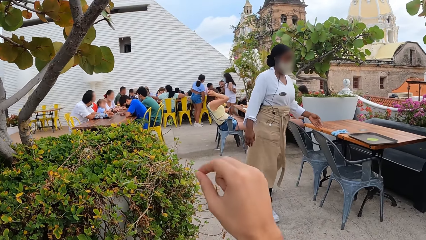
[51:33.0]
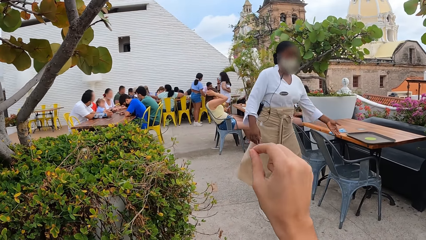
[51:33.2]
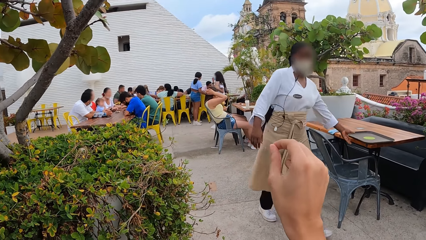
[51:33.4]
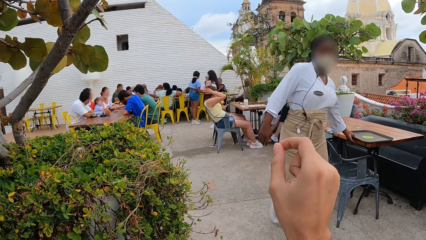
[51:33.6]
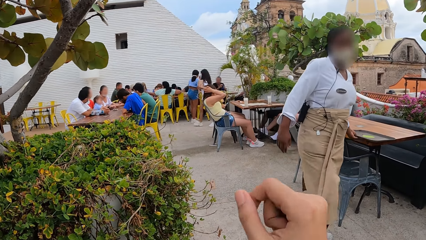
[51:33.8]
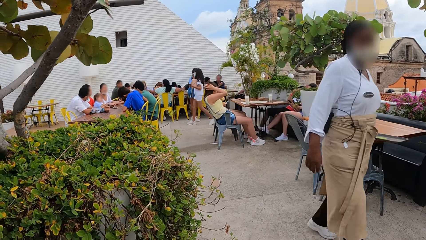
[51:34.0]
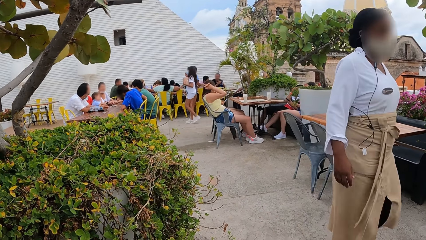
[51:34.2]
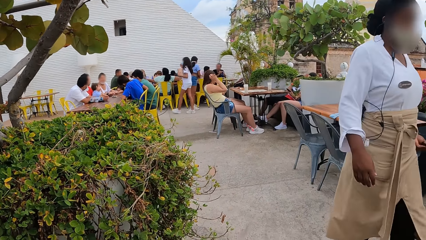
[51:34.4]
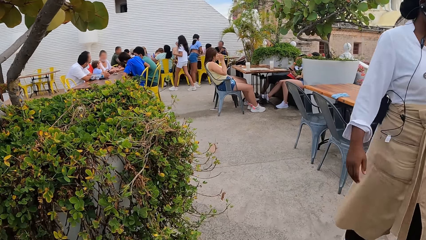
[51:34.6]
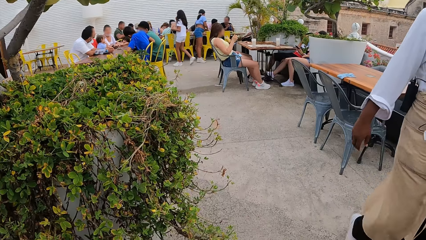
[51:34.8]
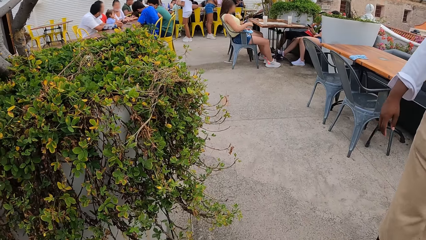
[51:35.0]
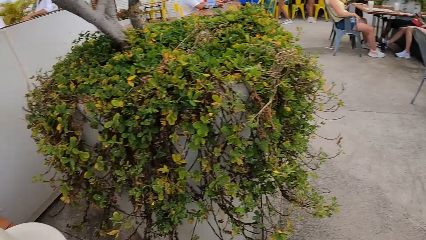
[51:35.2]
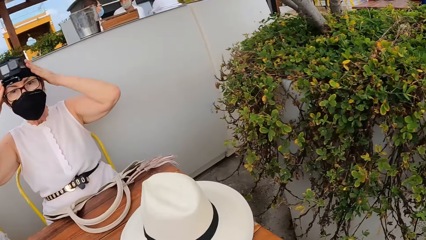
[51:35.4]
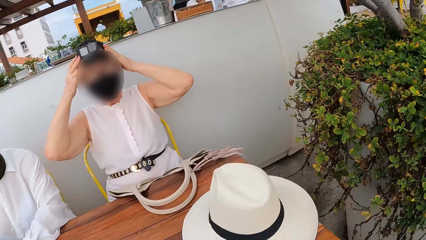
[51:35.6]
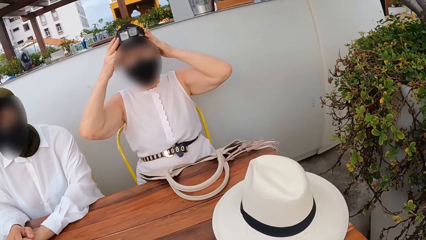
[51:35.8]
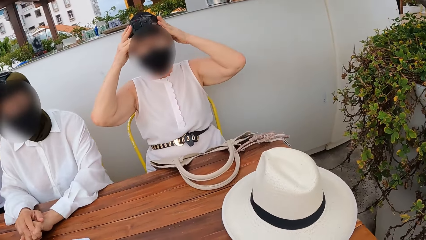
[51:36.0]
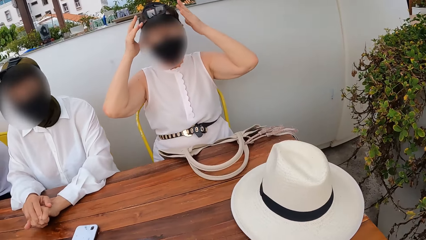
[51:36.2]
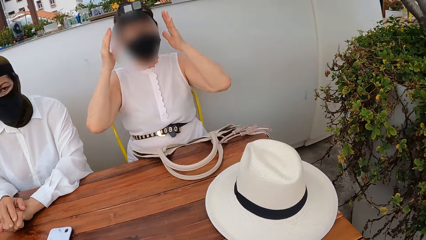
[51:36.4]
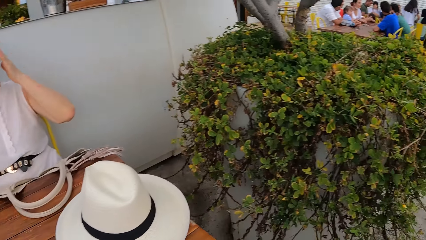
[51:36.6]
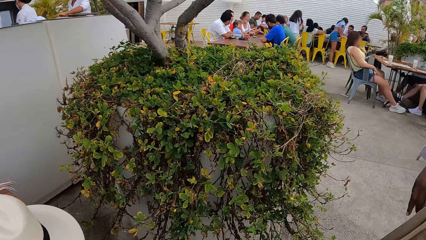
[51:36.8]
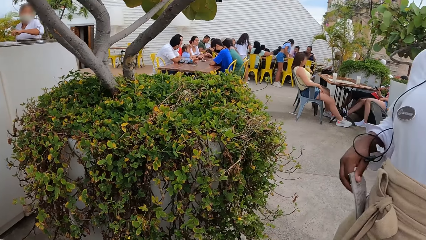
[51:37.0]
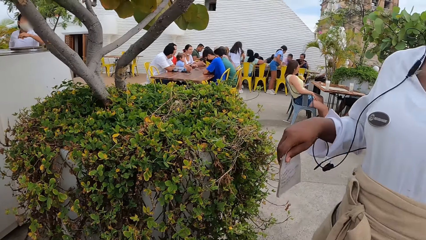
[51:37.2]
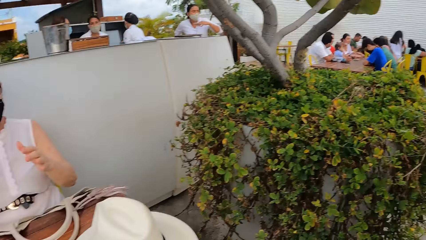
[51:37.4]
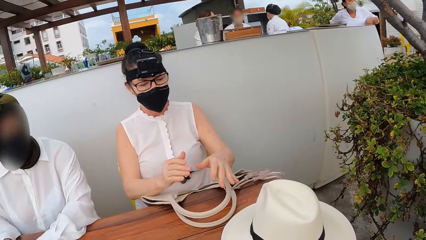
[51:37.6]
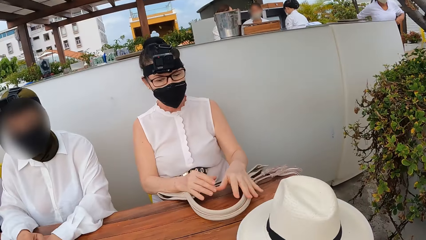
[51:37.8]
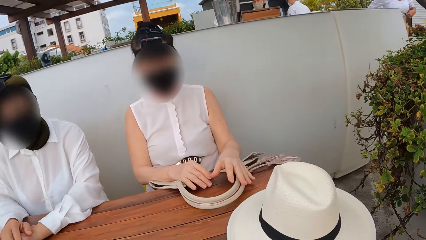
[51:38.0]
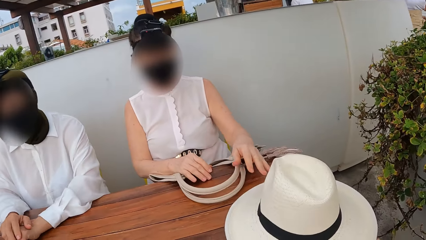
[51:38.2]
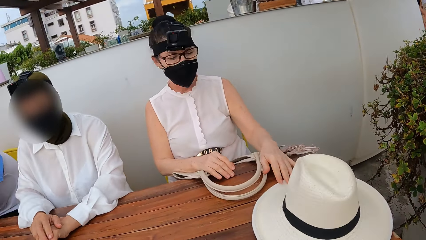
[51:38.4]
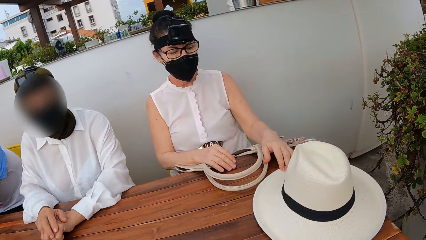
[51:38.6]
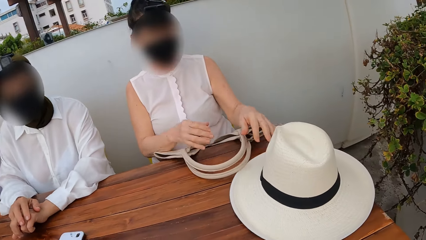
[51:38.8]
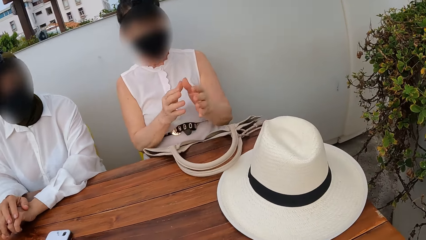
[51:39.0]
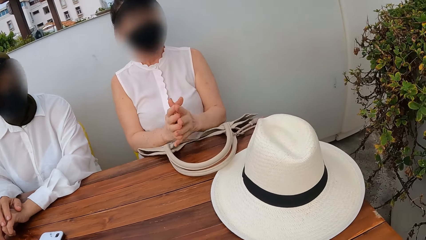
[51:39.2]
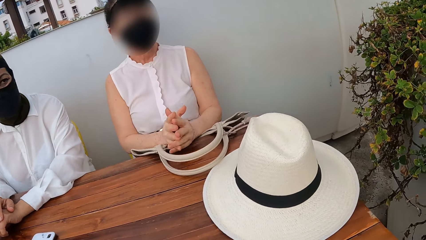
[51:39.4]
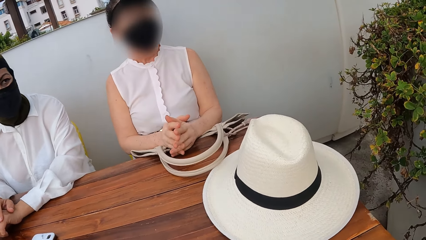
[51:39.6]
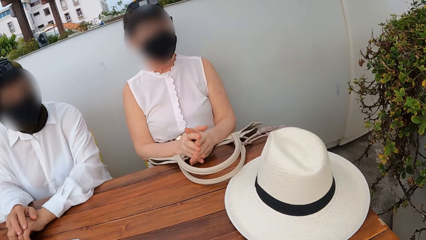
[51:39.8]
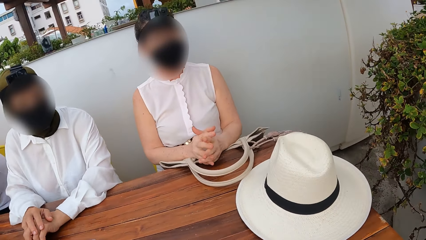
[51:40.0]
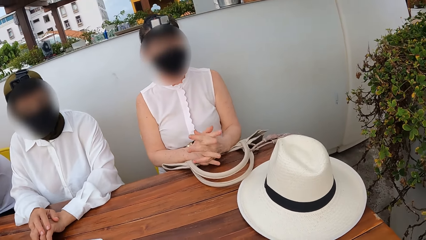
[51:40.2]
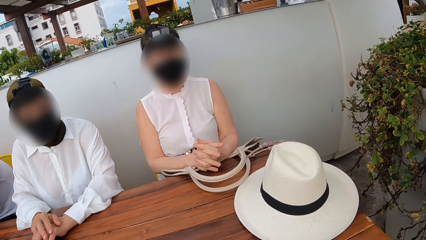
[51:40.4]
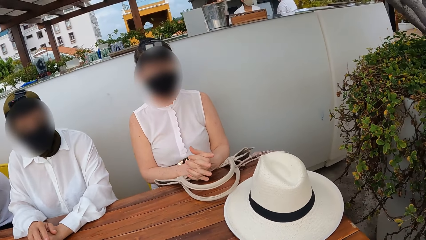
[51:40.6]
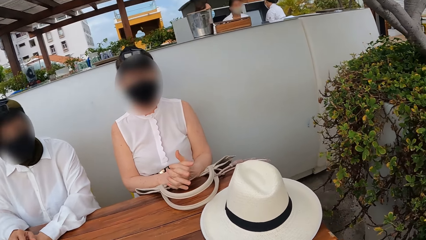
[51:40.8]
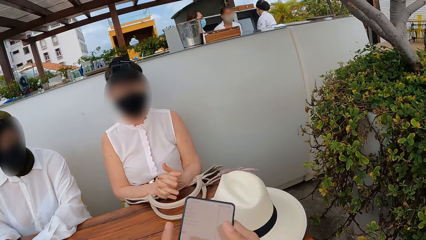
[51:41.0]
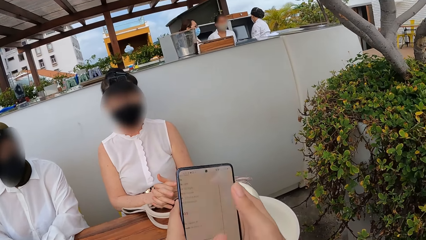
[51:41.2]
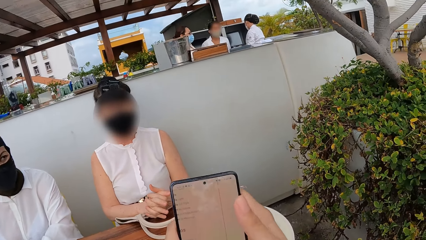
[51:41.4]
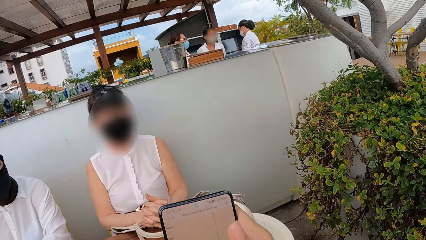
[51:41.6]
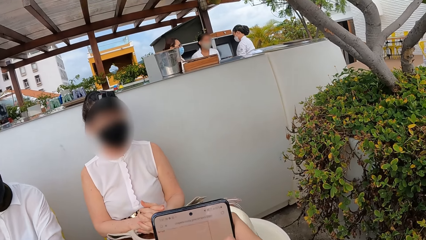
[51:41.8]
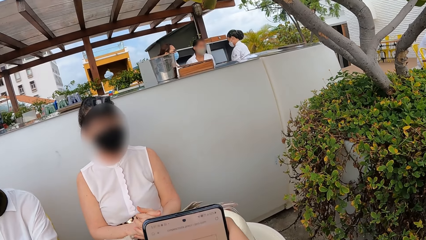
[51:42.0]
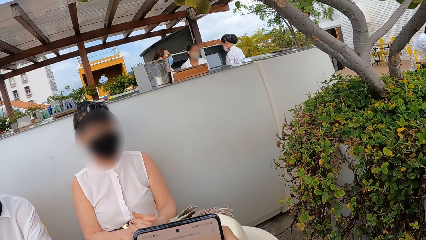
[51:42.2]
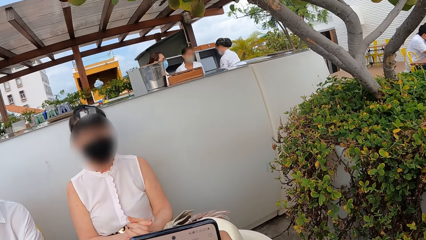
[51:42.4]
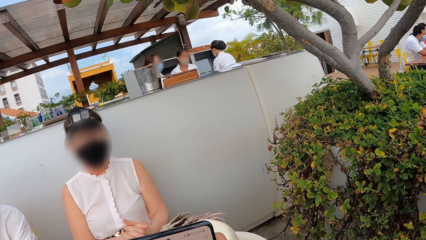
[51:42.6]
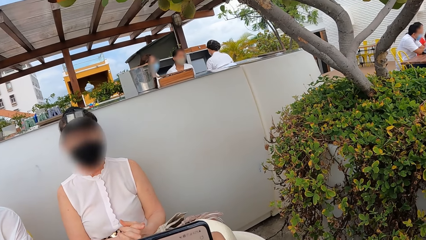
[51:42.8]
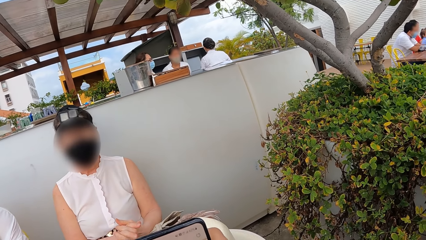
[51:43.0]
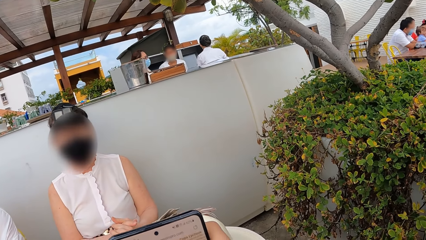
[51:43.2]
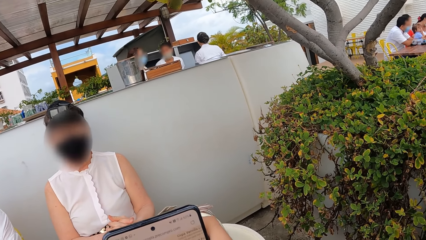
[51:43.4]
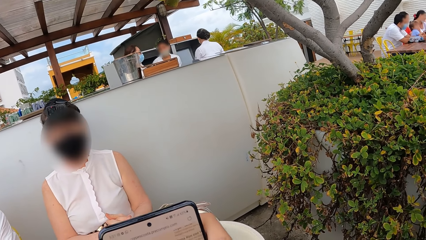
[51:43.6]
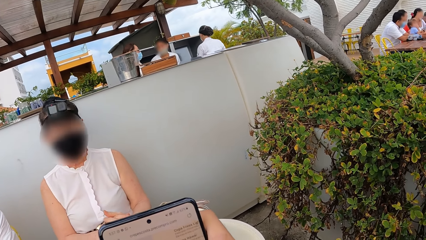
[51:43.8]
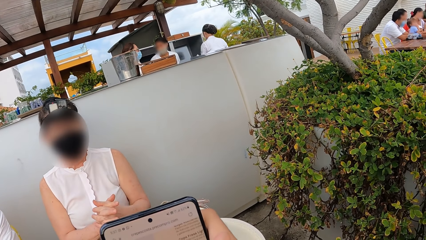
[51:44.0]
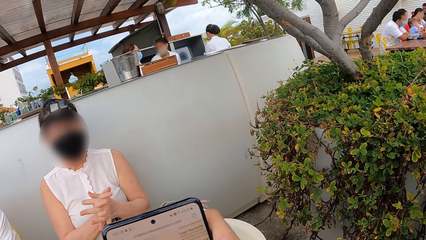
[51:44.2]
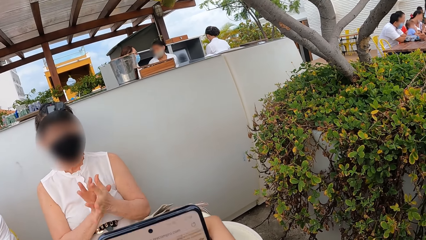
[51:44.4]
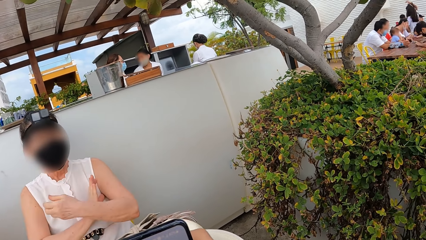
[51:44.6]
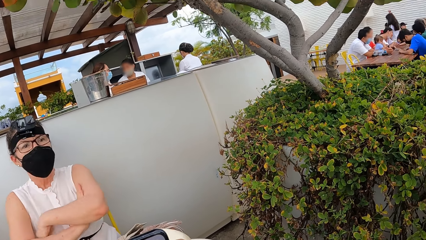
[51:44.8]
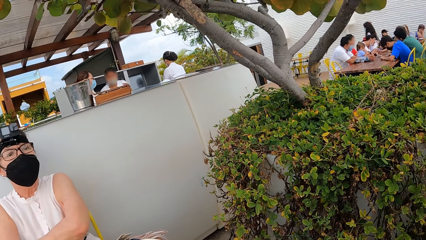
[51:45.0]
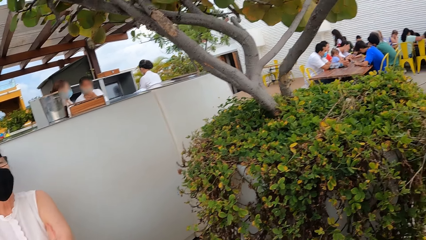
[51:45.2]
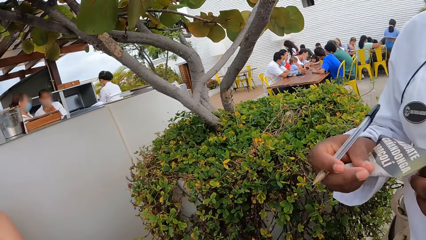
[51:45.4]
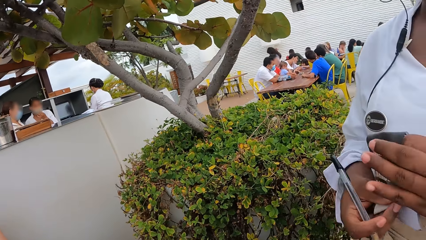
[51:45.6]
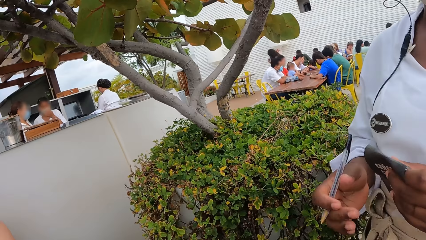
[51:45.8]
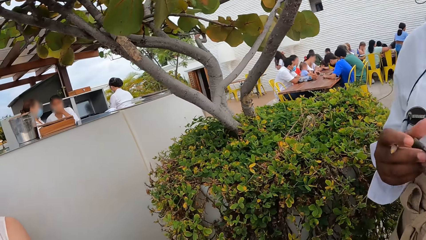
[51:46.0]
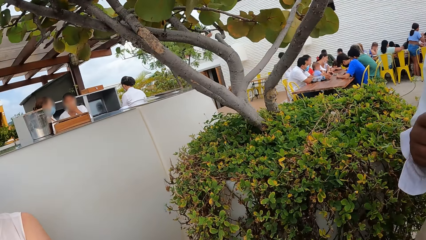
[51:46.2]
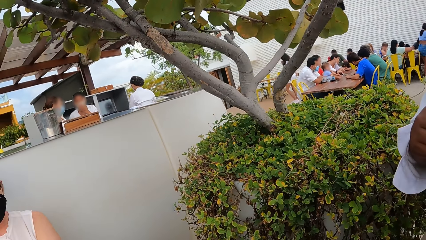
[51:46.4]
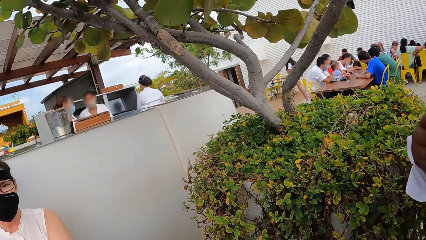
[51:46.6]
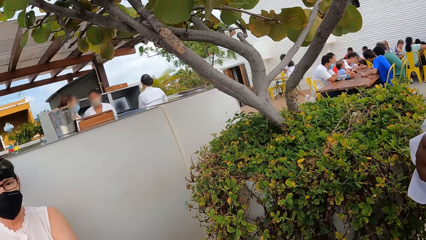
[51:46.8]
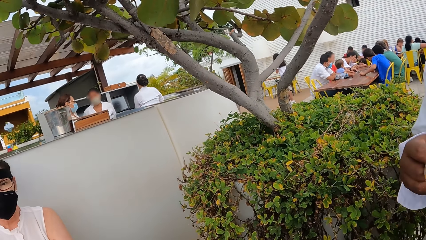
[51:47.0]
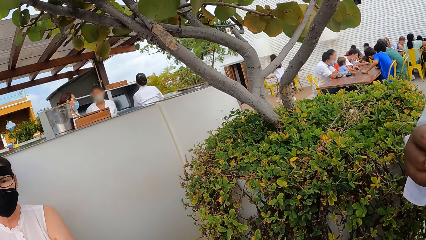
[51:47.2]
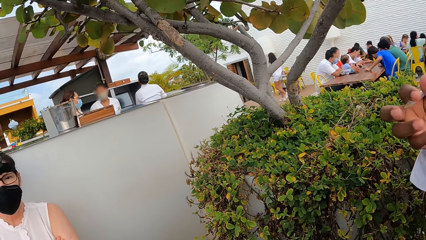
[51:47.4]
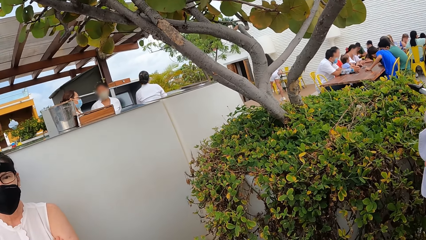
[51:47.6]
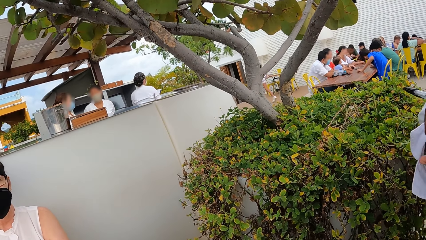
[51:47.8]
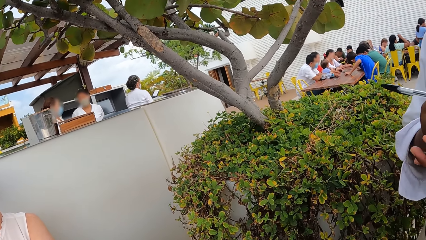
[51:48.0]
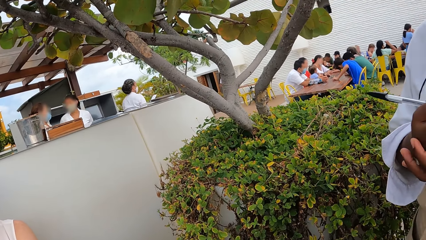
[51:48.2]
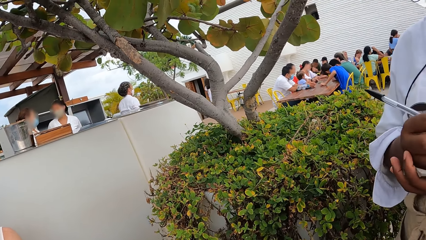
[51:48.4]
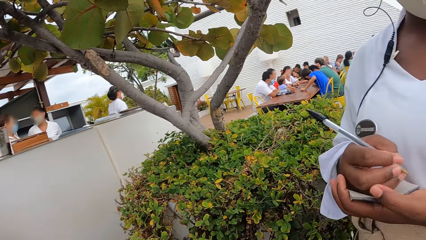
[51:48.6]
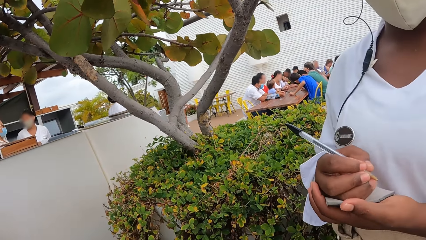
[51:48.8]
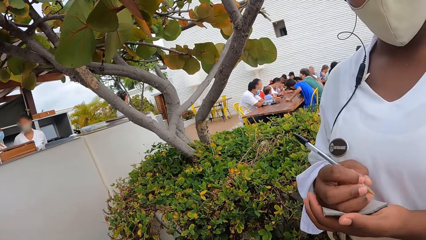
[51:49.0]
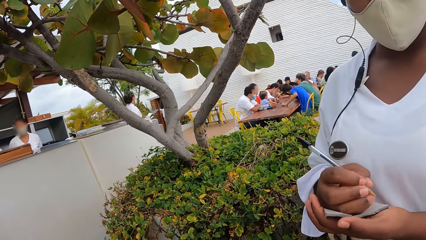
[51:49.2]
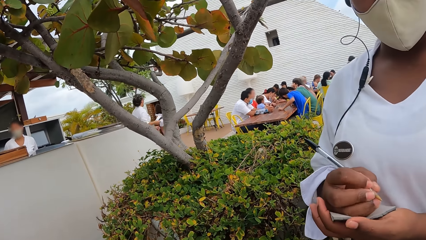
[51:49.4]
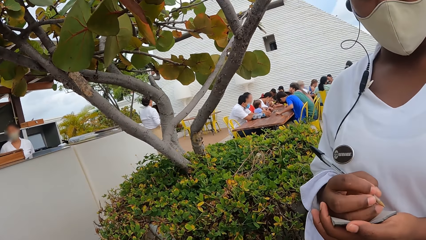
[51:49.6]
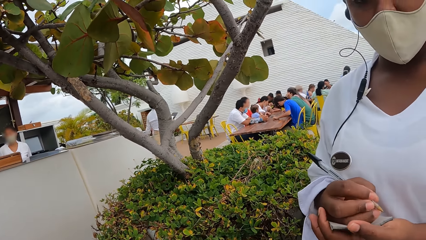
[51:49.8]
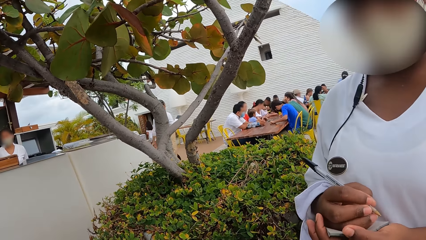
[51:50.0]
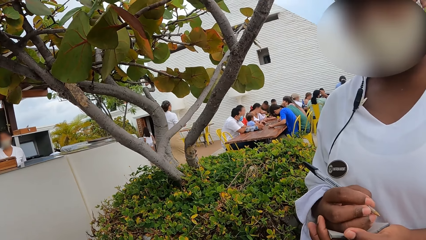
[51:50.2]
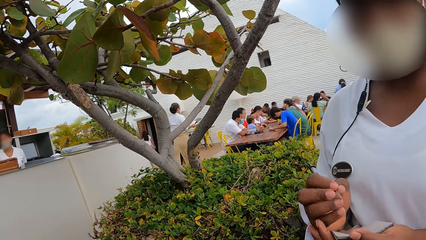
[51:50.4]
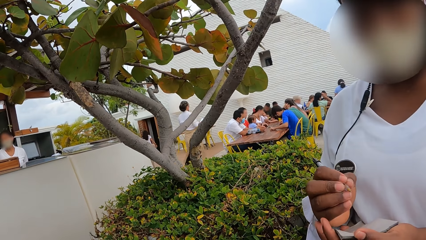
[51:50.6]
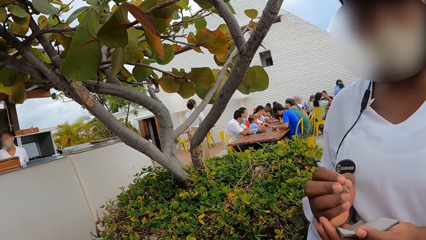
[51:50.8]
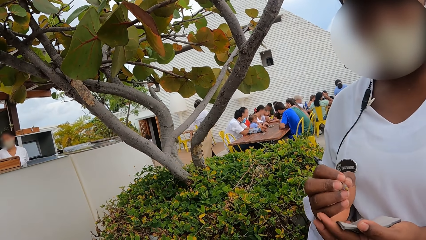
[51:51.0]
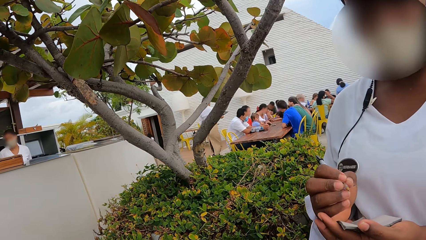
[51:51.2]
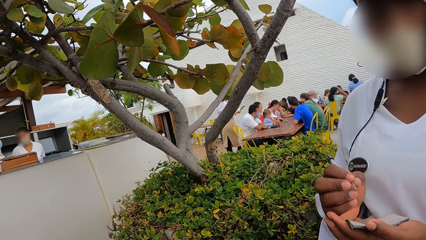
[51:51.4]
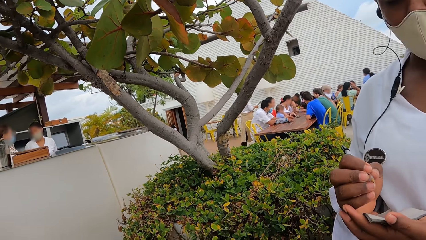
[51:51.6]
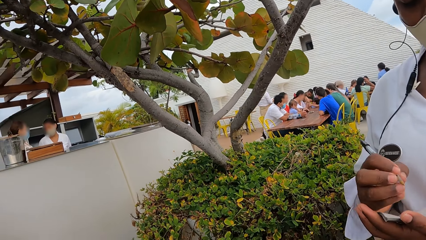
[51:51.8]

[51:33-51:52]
The camera wearer stretches out his hand. A person wears a camera. The camera wearer looks at the phone. He holds the phone. He scrolls the phone. He converses with another person.
